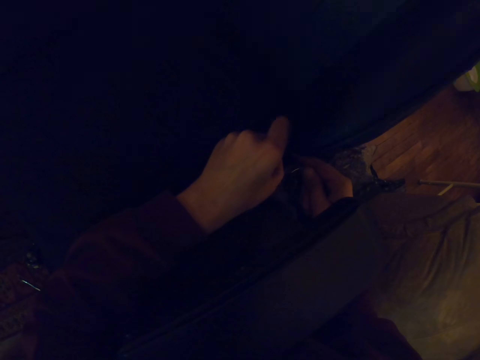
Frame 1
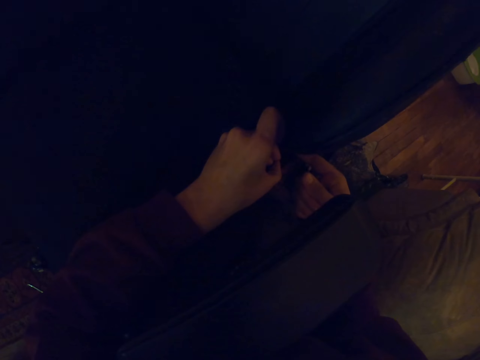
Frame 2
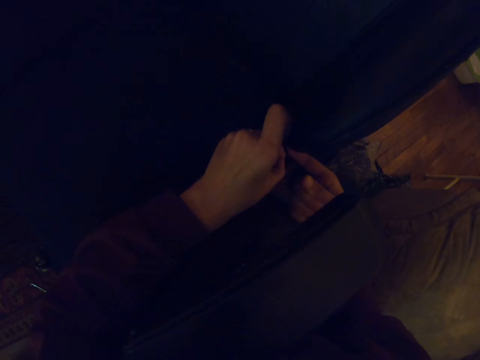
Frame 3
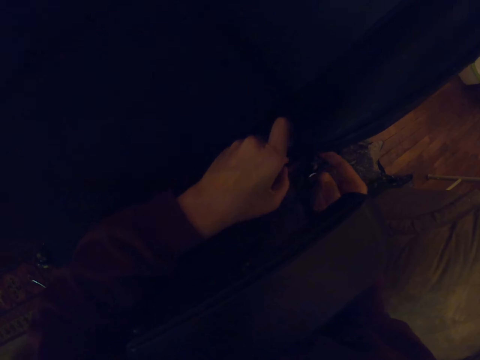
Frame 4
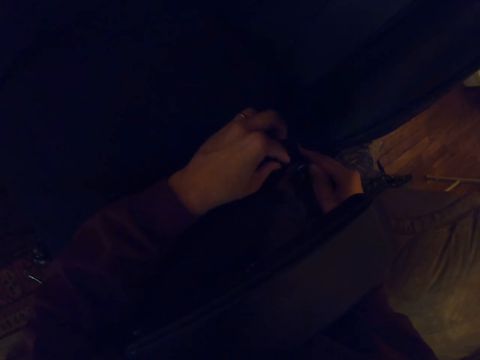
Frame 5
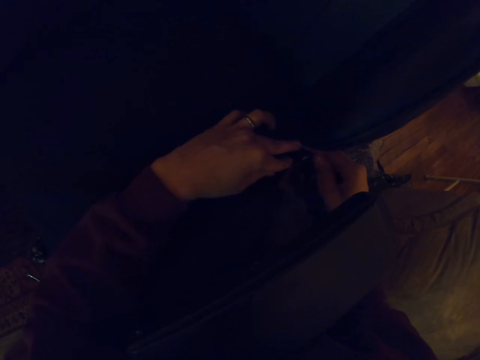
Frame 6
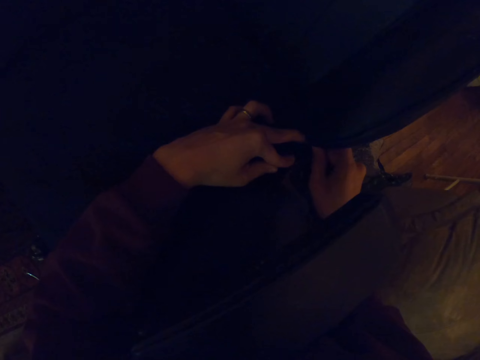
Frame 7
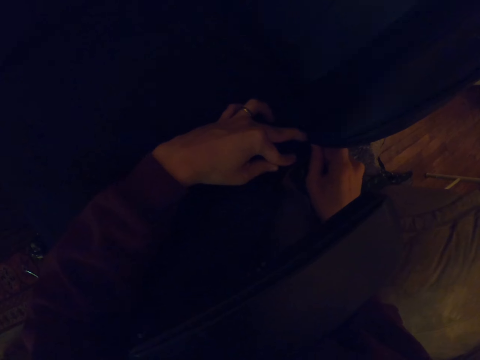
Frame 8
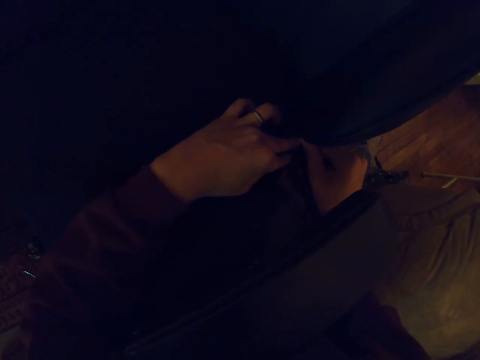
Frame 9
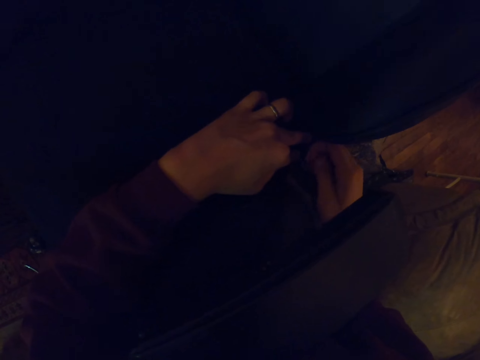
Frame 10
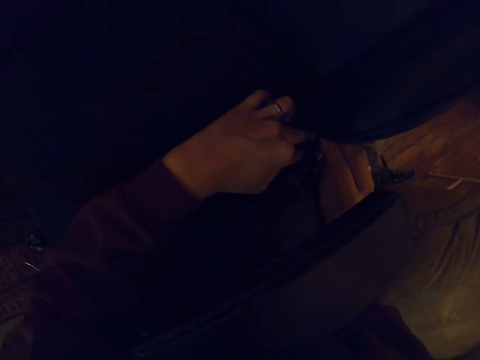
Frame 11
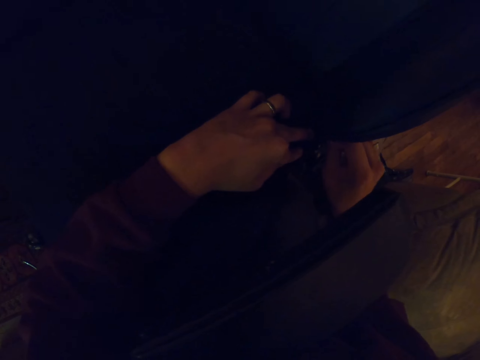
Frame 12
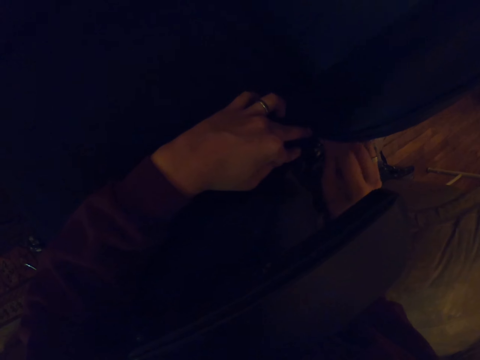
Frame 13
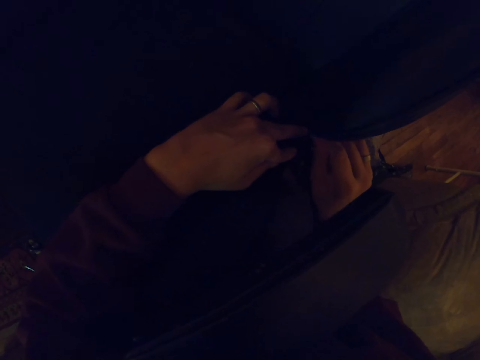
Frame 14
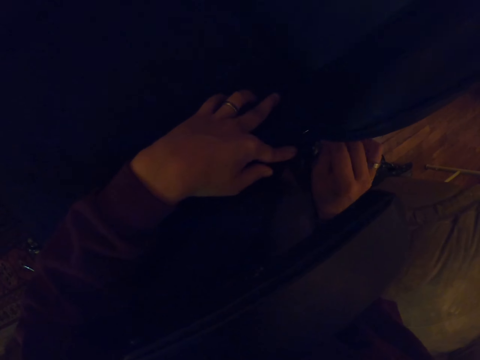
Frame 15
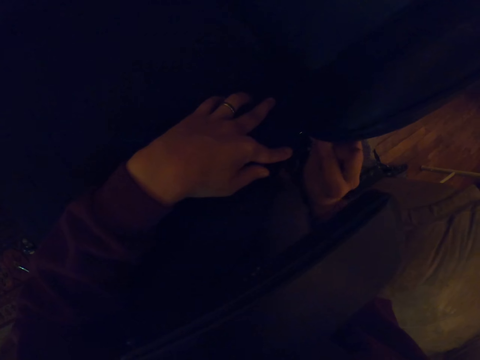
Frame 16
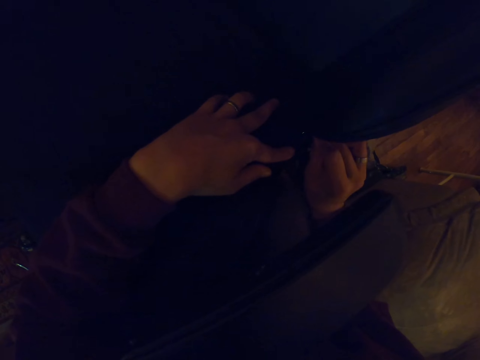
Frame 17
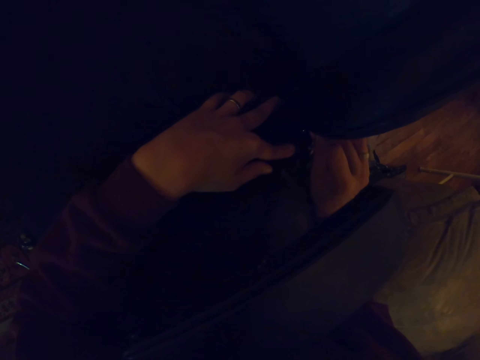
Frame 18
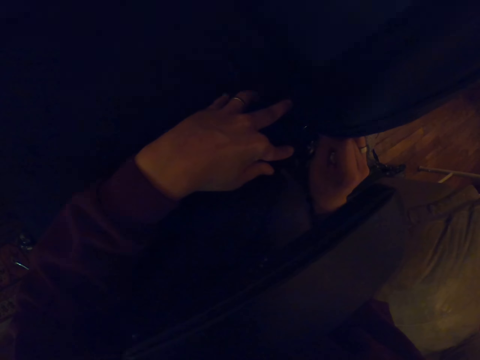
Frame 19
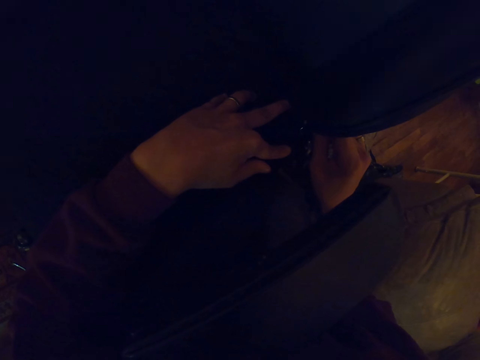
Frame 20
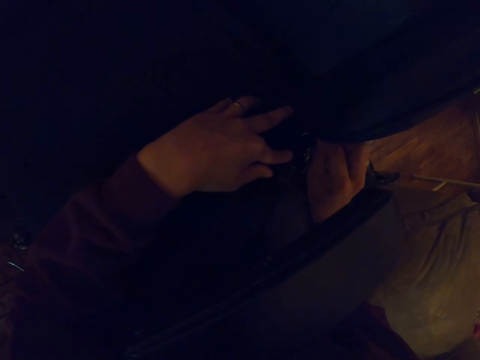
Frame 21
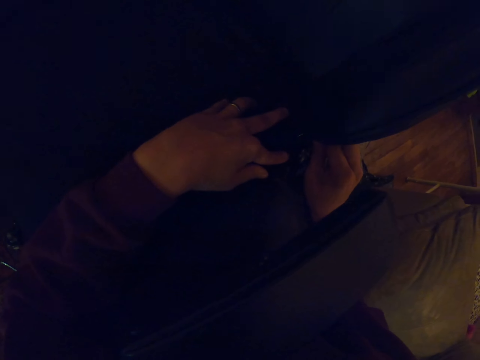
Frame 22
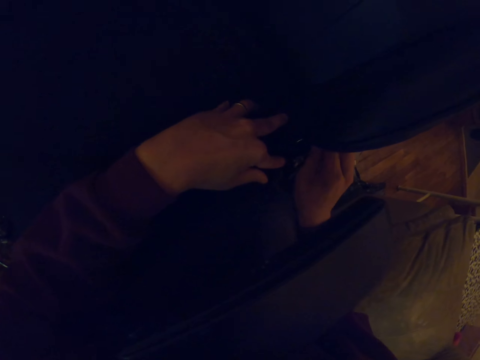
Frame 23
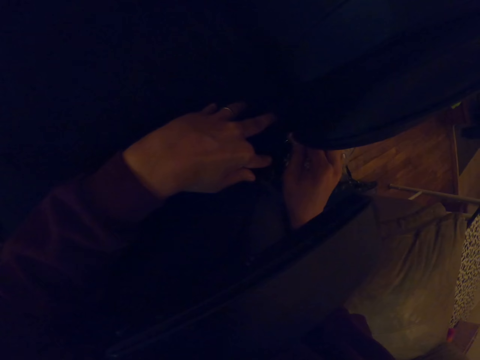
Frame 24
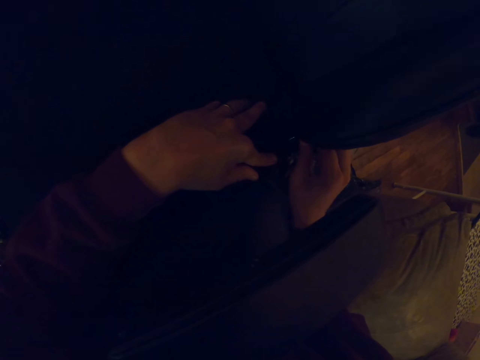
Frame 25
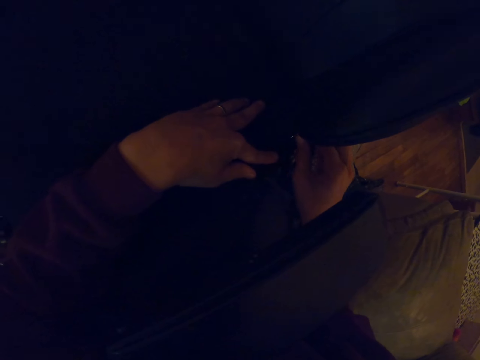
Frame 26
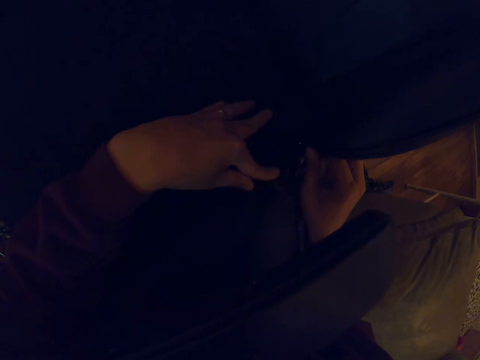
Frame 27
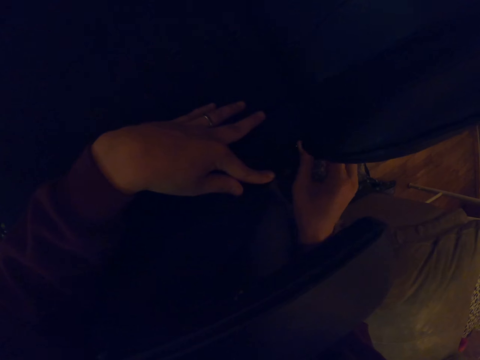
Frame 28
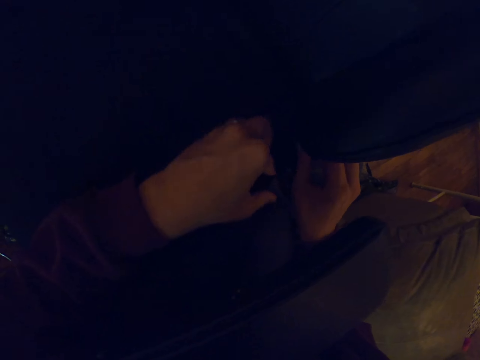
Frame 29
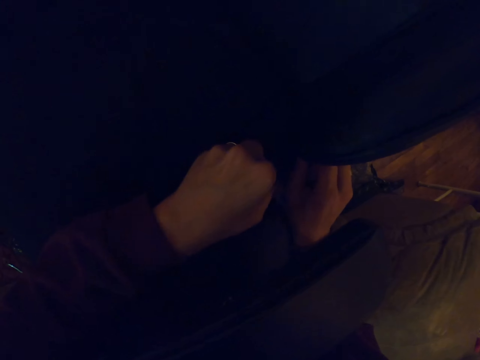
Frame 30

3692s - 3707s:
The camera wearer sews the chair with a hook. They sew the chair with the hook repeatedly.

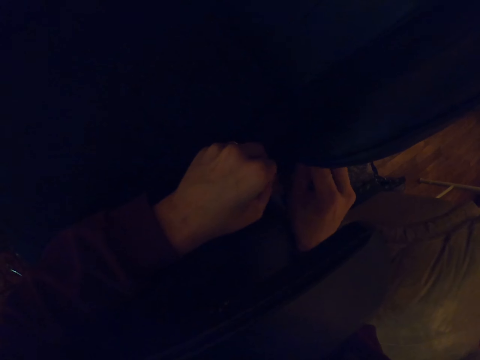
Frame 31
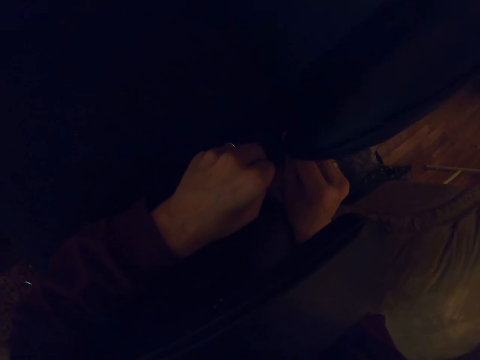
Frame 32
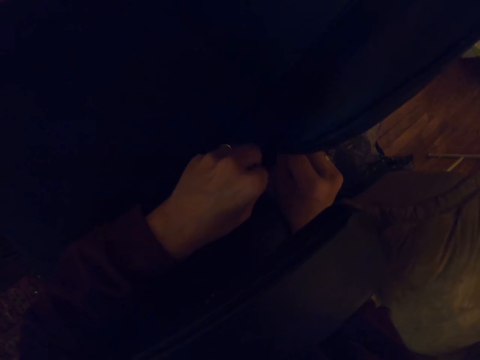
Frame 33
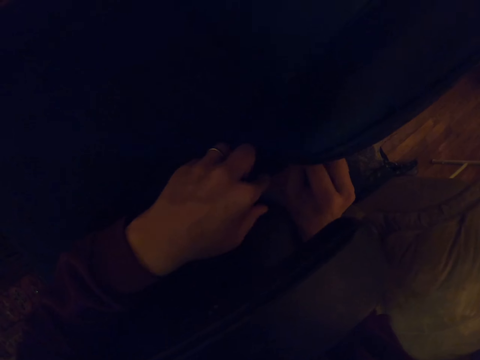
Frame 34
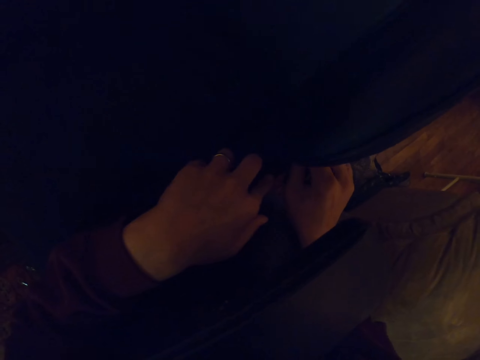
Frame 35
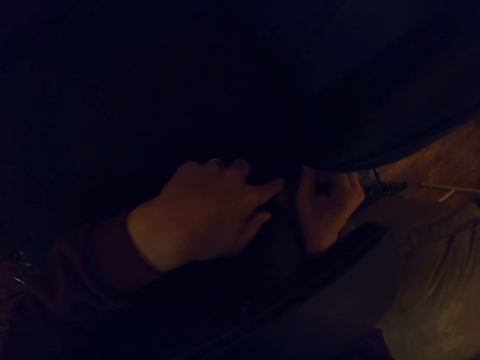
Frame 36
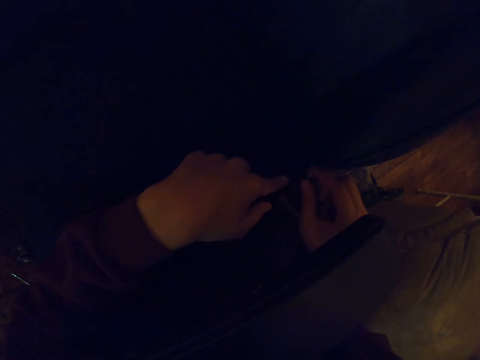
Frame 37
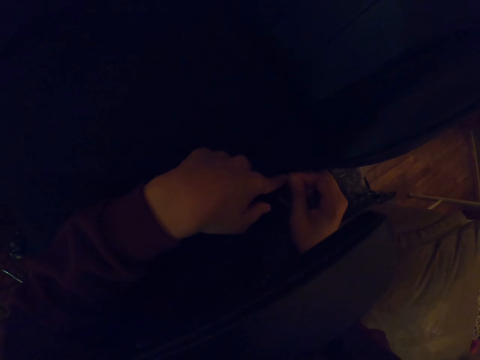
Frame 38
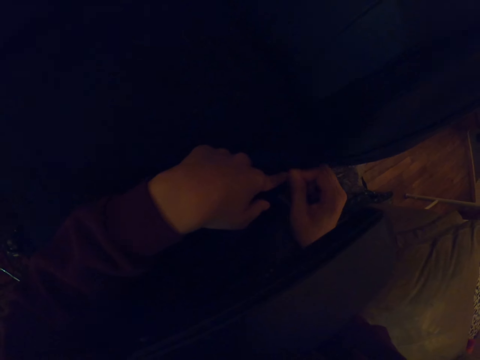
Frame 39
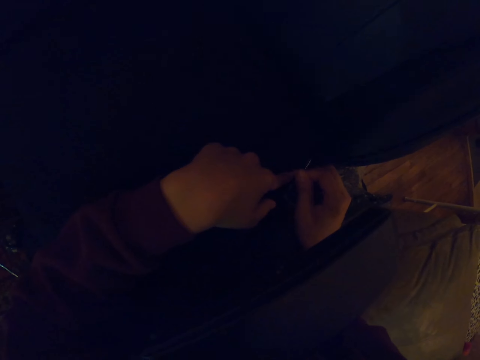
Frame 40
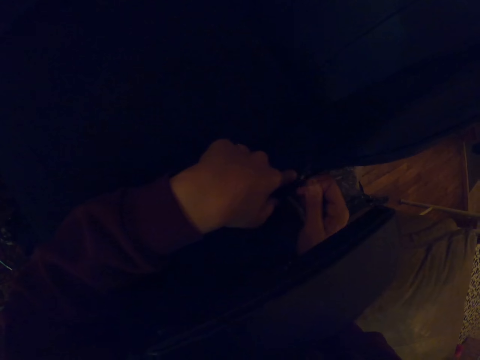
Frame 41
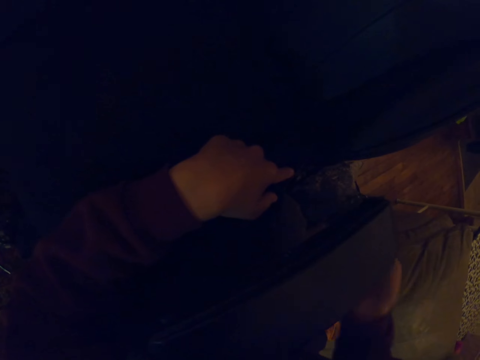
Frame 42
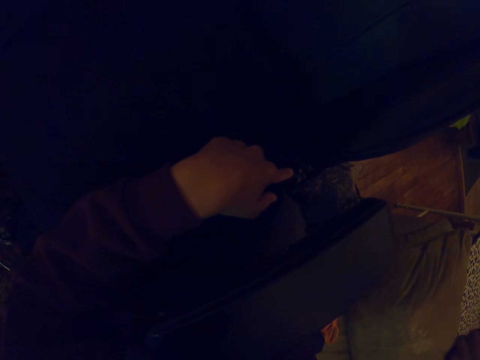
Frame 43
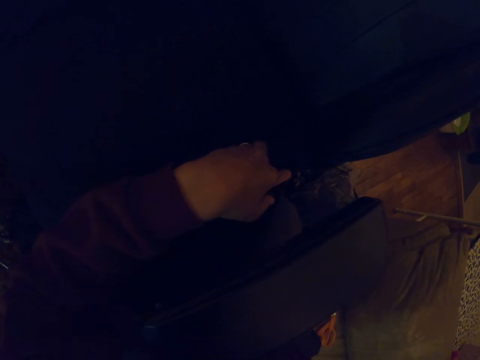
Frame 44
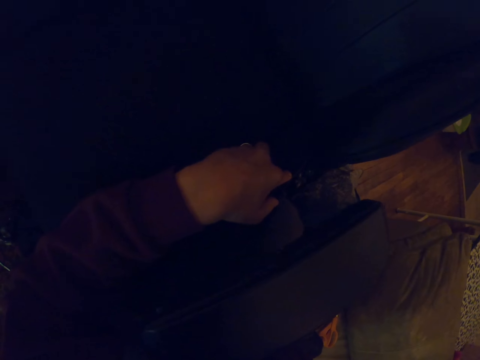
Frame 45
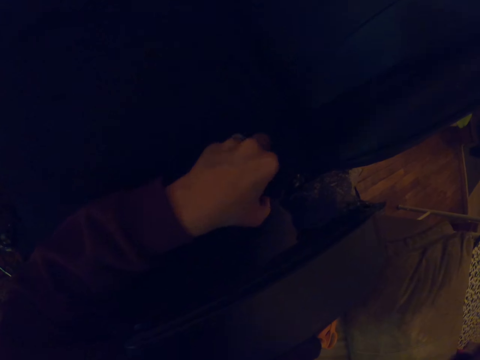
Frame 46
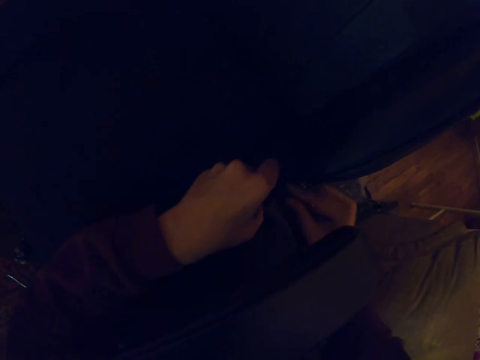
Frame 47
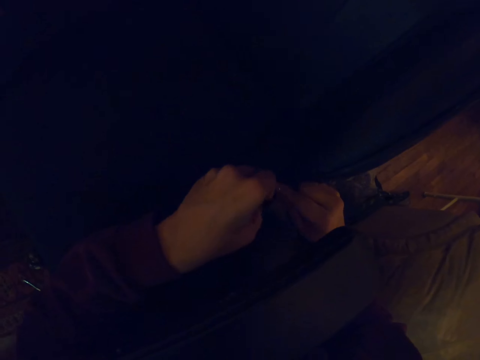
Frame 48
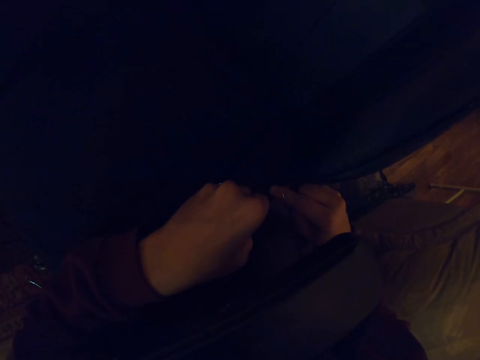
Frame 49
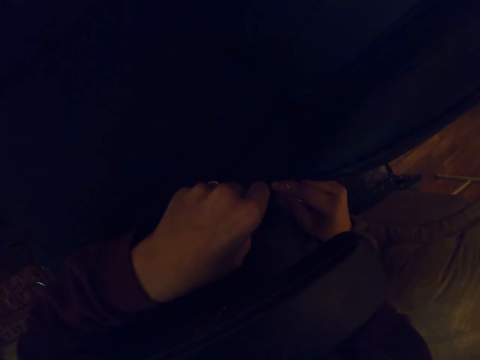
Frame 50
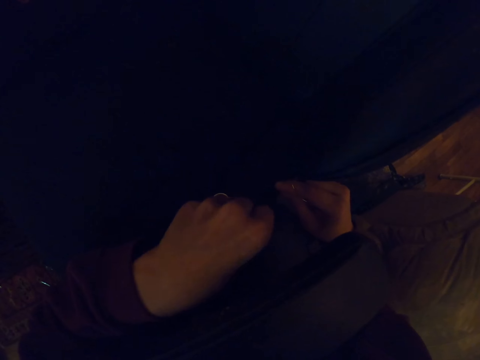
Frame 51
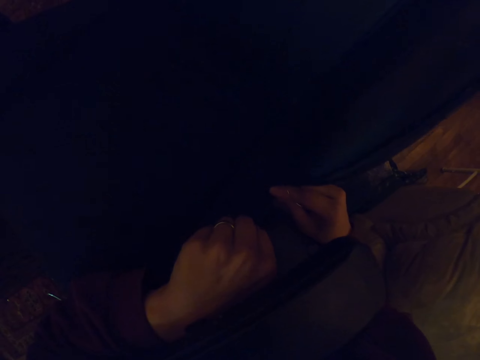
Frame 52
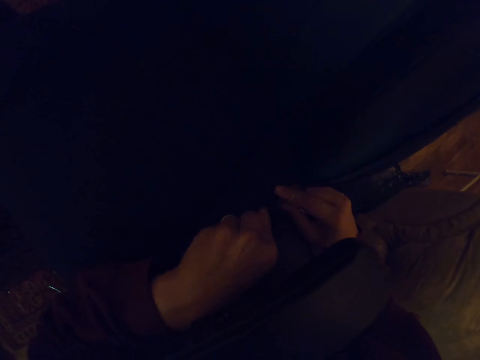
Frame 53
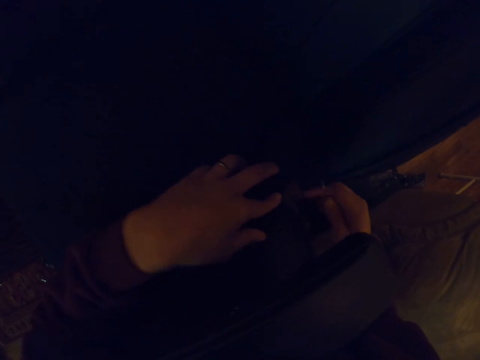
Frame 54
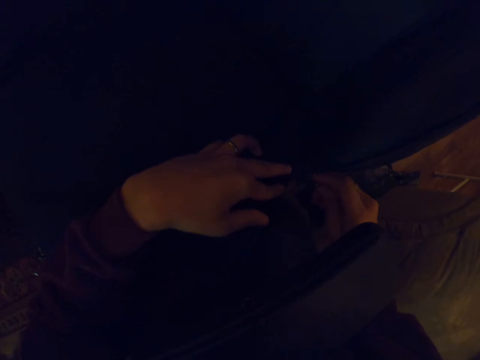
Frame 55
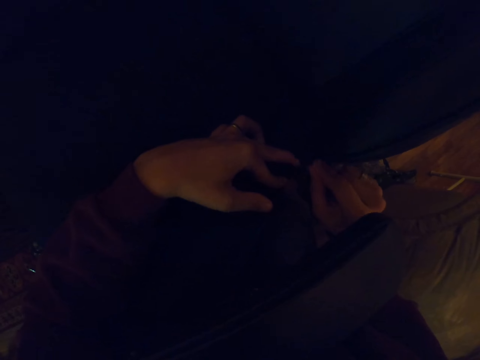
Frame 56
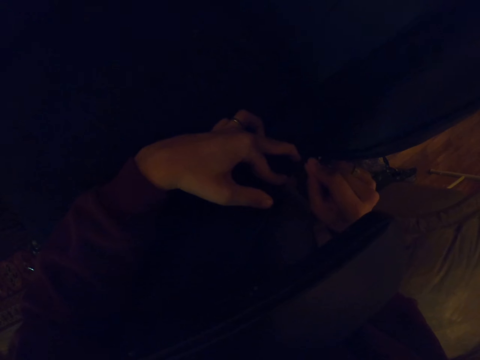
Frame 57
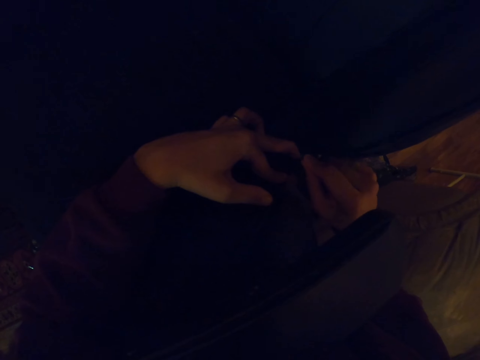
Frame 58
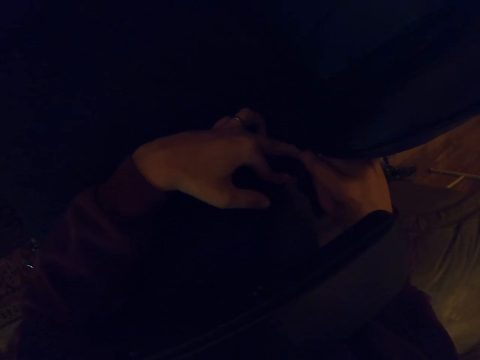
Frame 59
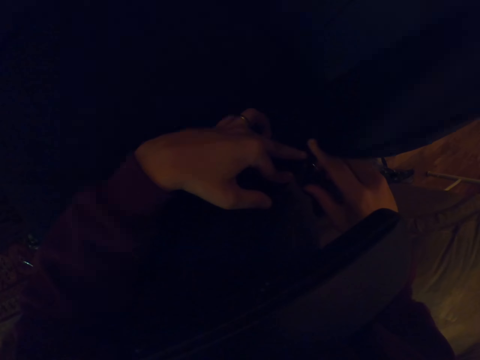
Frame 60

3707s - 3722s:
The camera wearer sews the chair with a hook. They move the right hand. They sew the chair with the hook.
